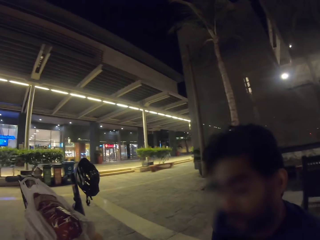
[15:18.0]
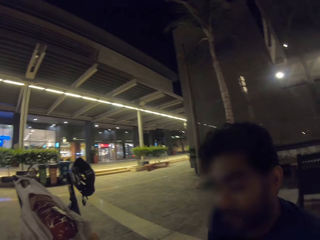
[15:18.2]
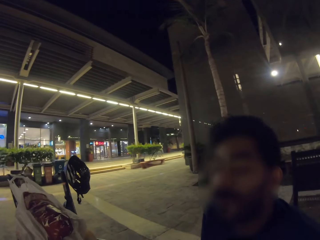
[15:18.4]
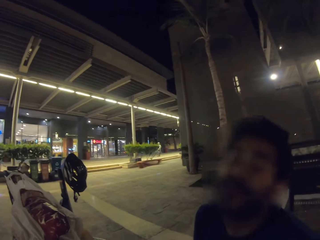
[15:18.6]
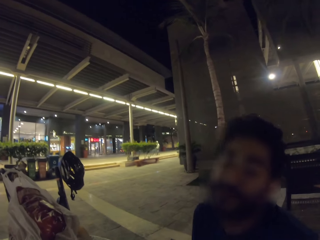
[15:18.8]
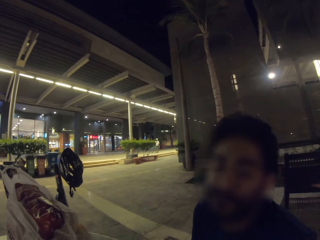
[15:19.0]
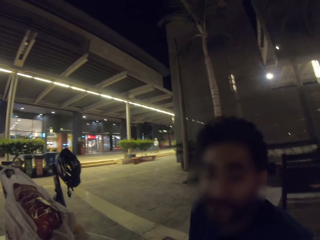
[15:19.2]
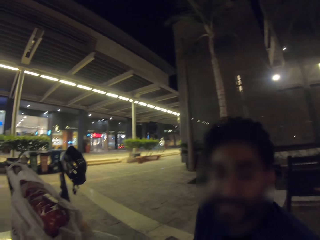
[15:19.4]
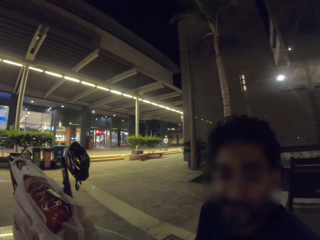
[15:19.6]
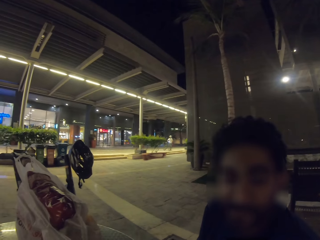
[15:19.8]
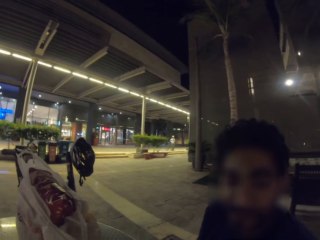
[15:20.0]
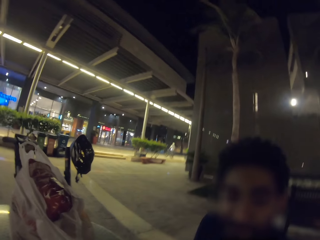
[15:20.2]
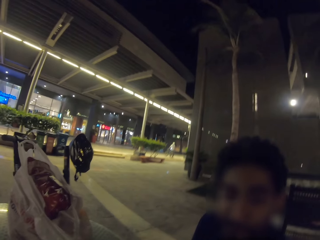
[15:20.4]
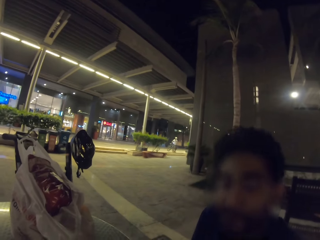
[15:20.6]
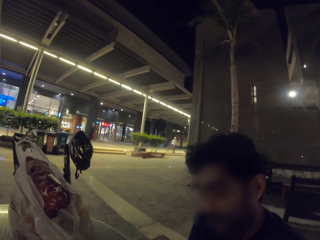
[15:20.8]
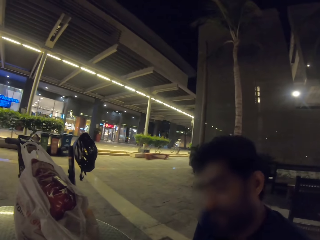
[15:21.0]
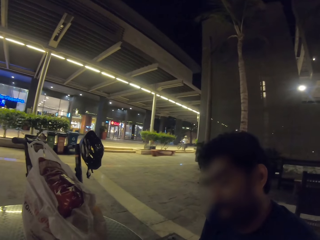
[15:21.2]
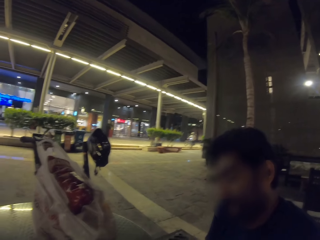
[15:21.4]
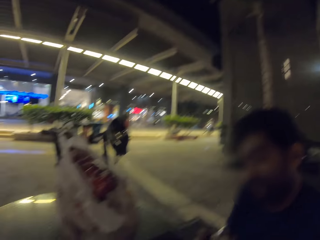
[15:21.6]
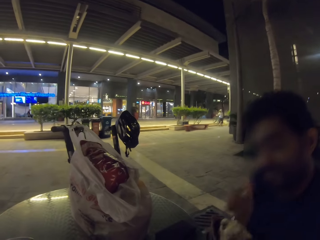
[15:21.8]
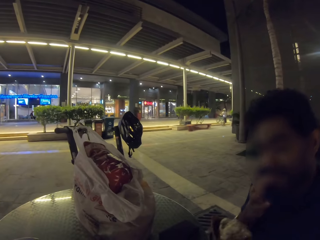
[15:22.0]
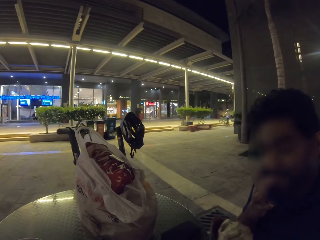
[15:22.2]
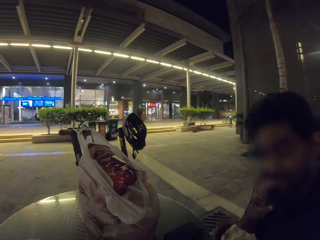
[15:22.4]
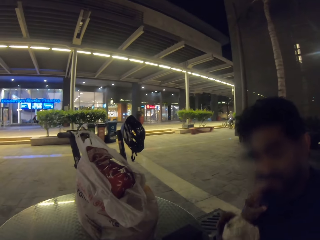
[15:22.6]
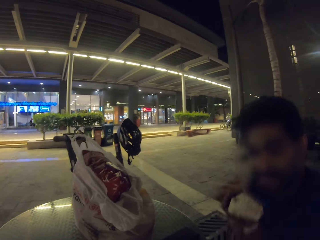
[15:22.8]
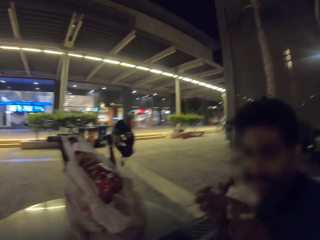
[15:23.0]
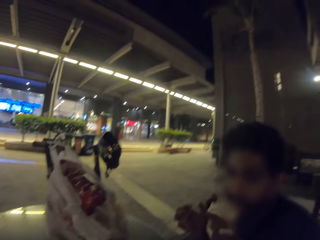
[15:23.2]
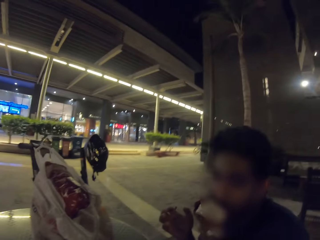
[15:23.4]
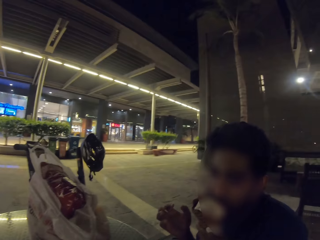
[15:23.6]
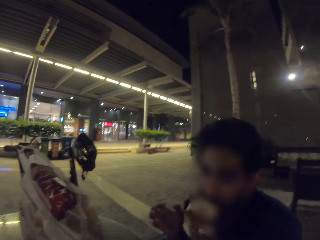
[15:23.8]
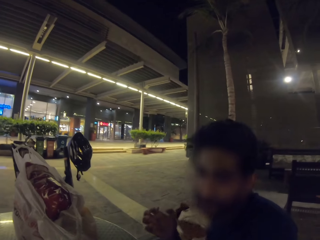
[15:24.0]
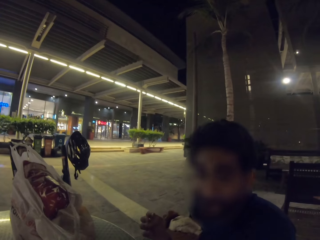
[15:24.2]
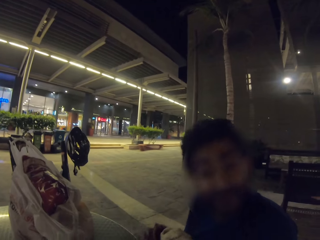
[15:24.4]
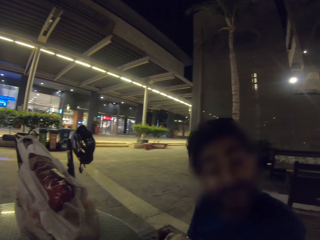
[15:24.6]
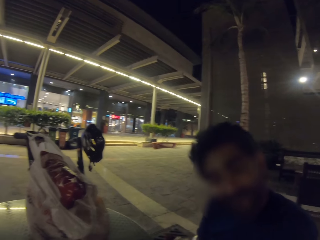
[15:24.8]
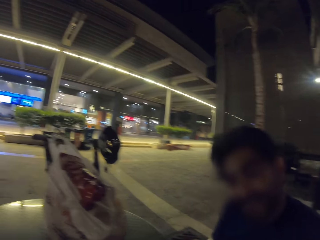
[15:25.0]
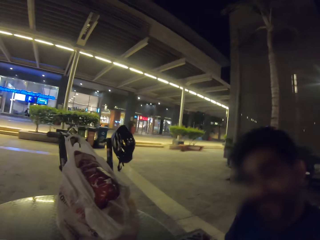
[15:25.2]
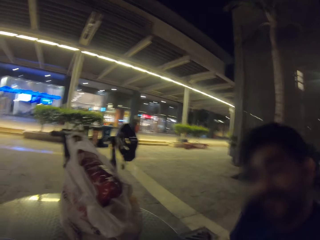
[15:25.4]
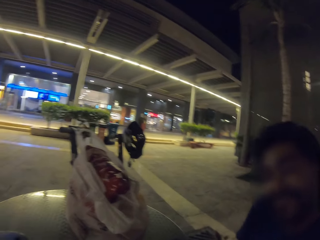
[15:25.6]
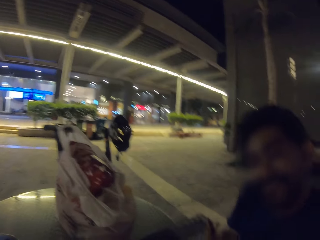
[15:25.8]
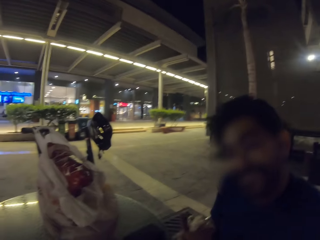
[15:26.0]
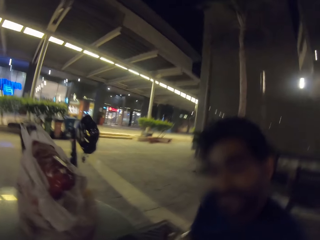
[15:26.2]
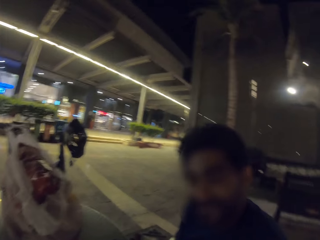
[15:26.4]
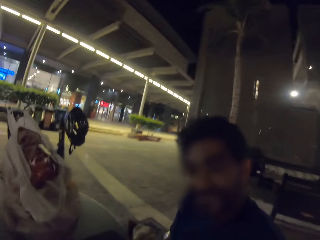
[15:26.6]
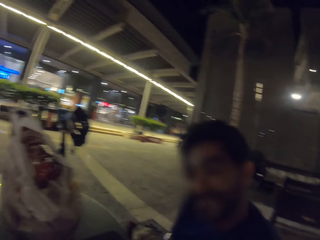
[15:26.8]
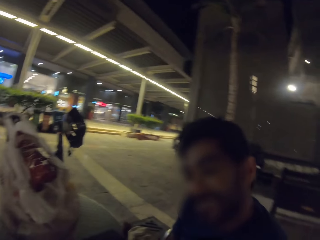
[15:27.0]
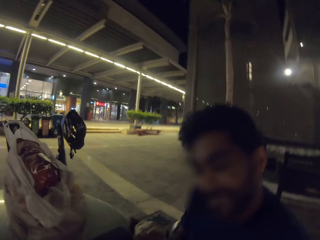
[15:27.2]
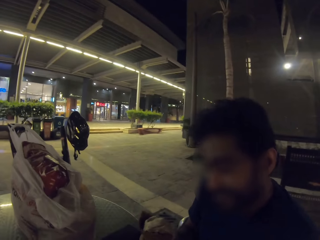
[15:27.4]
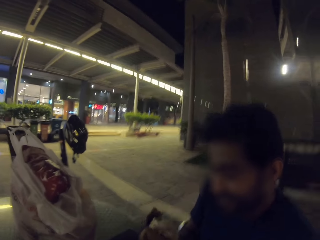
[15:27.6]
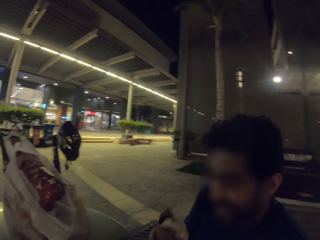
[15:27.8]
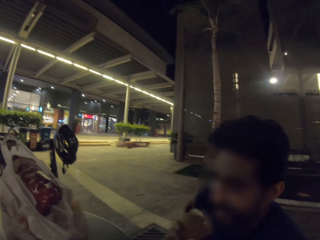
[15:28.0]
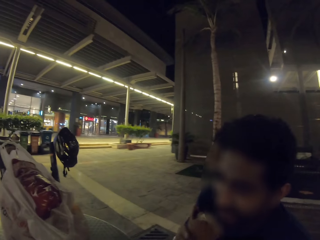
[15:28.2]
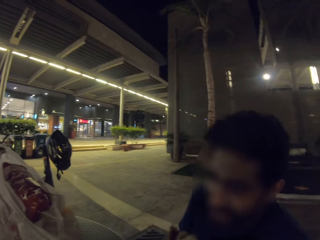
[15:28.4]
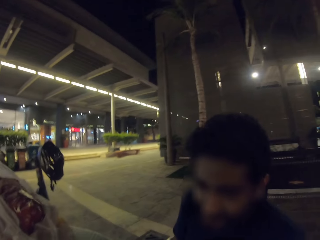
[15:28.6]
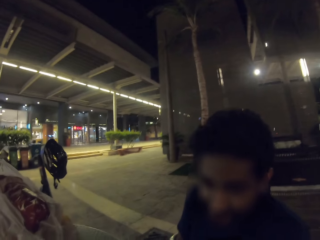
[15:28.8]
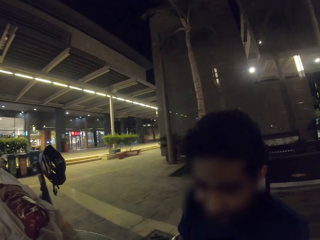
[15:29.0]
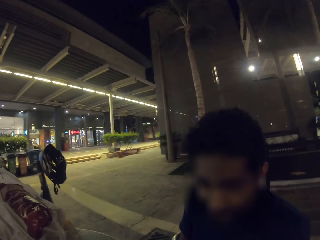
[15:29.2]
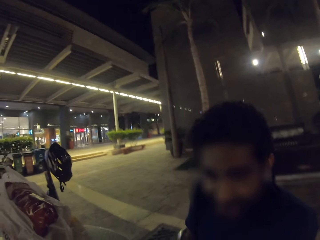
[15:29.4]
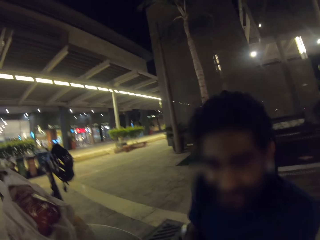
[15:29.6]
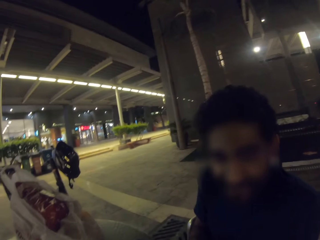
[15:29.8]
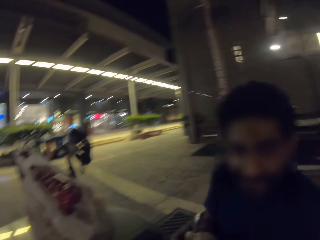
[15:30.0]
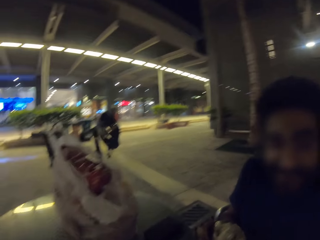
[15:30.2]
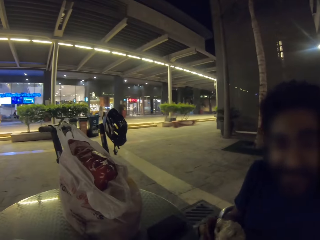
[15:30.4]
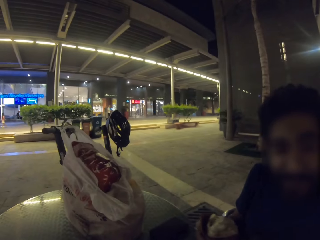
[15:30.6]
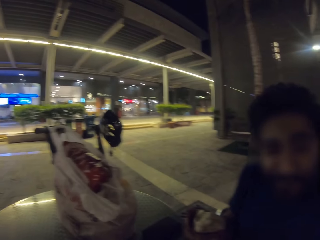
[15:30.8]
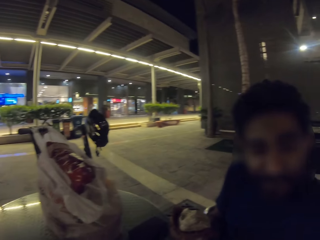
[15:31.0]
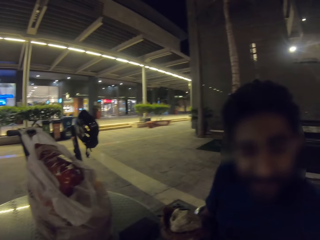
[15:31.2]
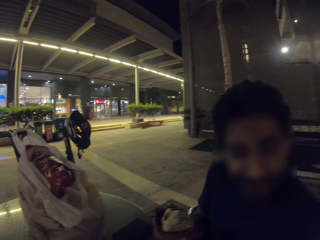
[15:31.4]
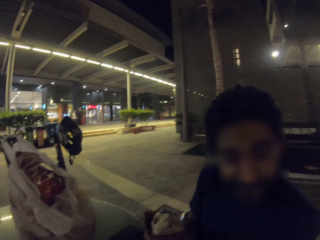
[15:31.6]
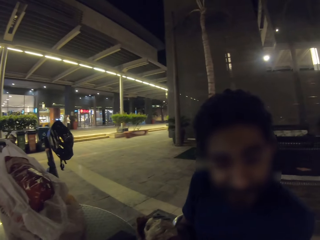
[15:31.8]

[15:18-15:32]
A man nods his head. The camera wearer looks at the man. The man licks his fingers. The camera wearer licks ice cream. The man eats the ice cream. The man converses to the camera wearer. The camera wearer looks around. The man eats the ice cream.

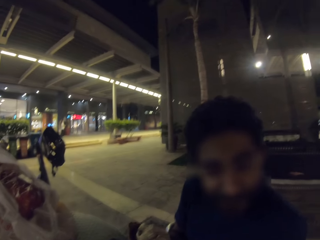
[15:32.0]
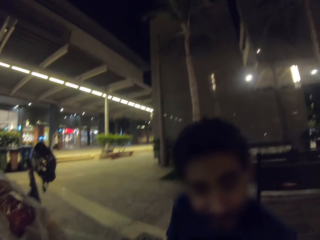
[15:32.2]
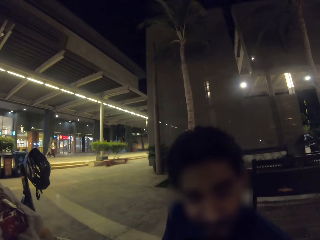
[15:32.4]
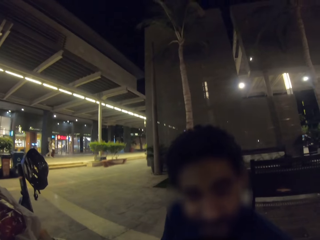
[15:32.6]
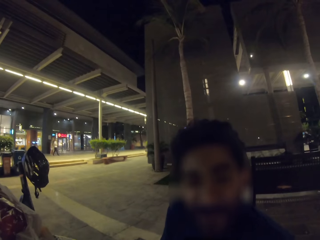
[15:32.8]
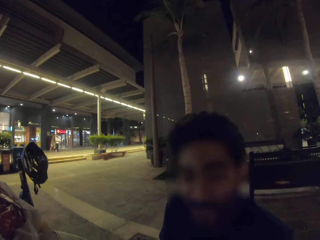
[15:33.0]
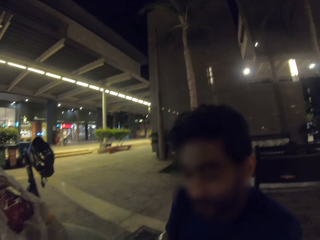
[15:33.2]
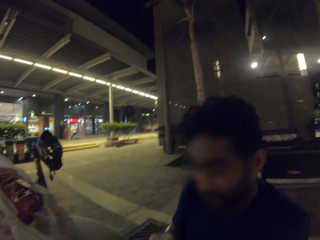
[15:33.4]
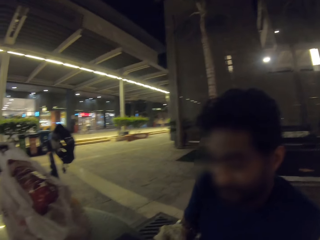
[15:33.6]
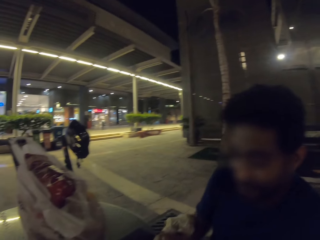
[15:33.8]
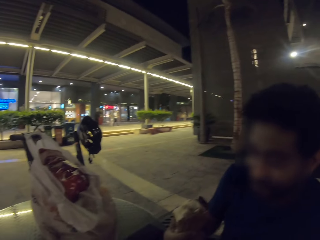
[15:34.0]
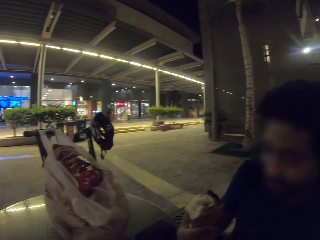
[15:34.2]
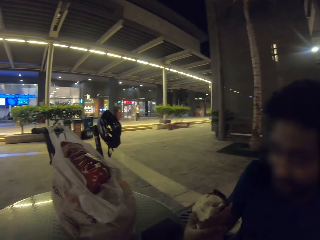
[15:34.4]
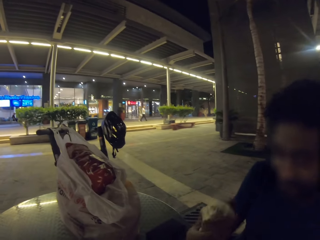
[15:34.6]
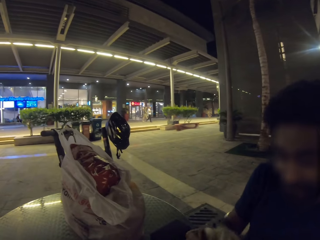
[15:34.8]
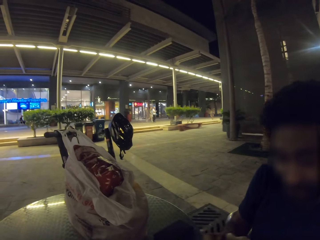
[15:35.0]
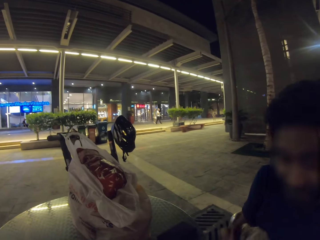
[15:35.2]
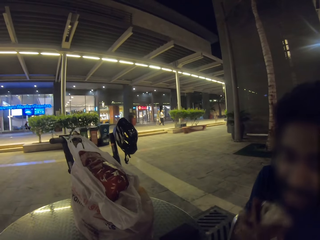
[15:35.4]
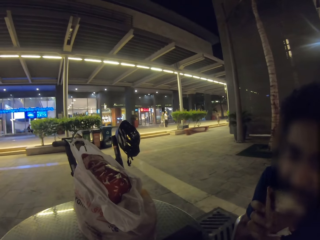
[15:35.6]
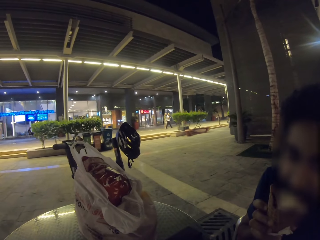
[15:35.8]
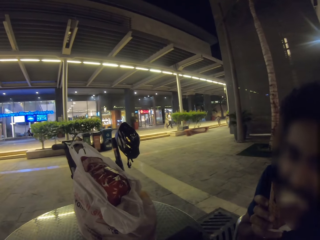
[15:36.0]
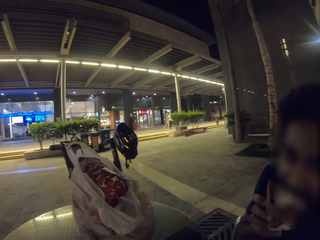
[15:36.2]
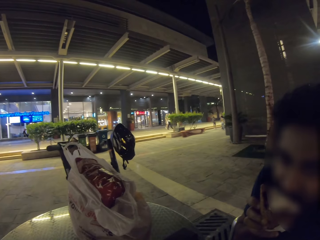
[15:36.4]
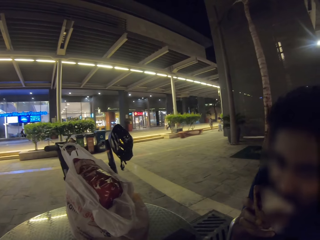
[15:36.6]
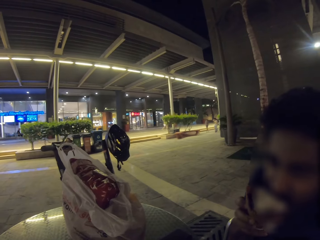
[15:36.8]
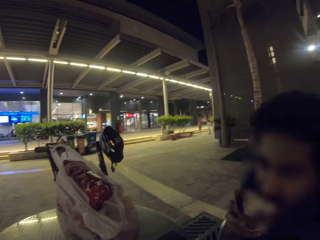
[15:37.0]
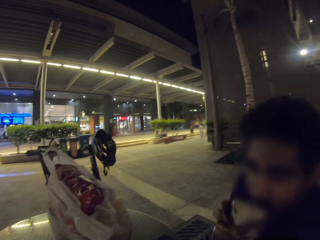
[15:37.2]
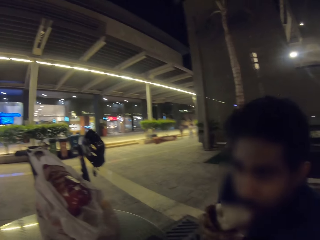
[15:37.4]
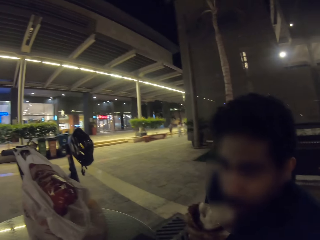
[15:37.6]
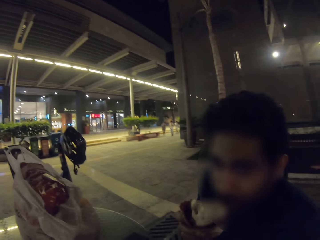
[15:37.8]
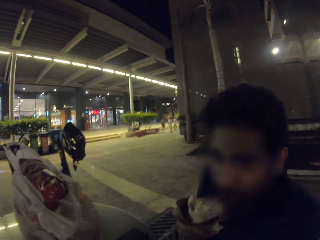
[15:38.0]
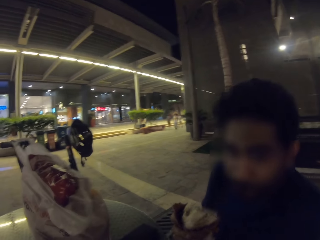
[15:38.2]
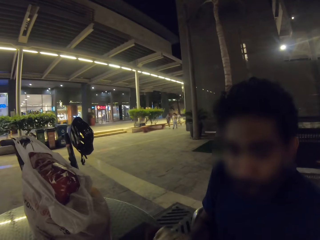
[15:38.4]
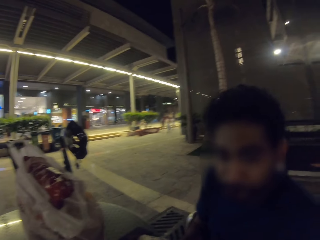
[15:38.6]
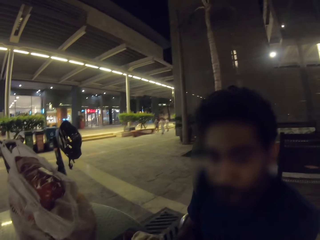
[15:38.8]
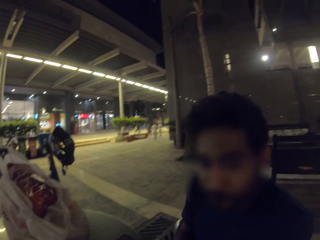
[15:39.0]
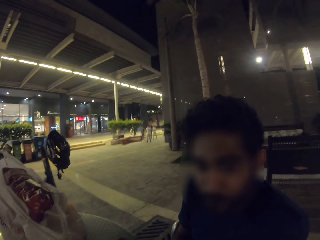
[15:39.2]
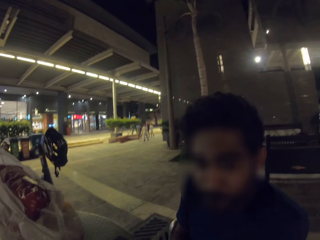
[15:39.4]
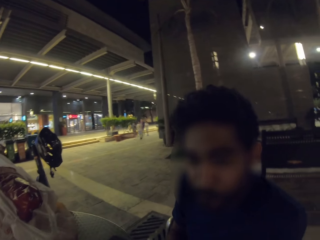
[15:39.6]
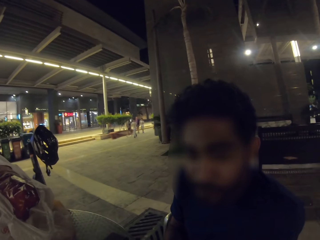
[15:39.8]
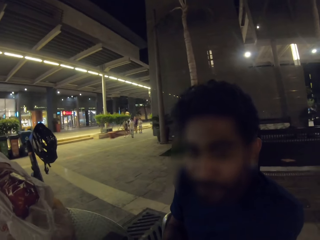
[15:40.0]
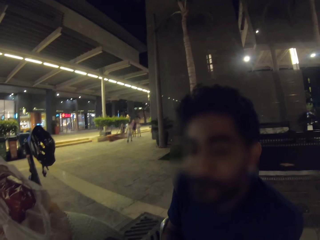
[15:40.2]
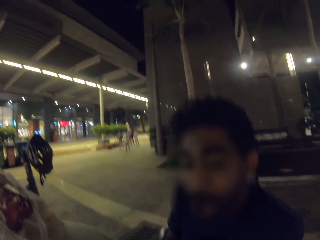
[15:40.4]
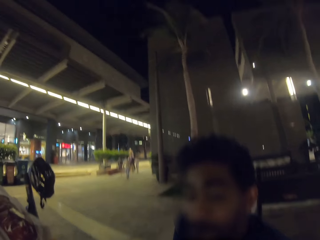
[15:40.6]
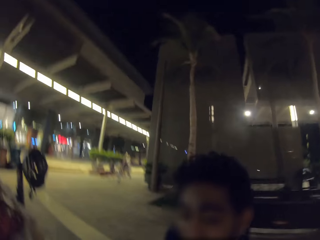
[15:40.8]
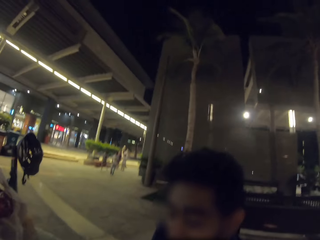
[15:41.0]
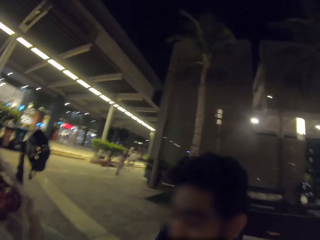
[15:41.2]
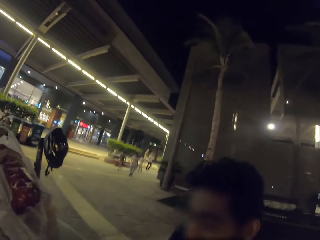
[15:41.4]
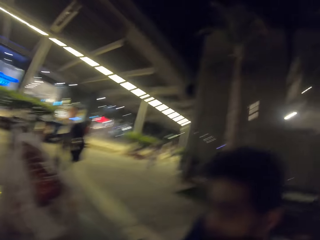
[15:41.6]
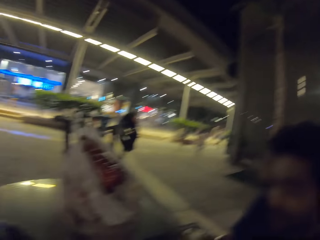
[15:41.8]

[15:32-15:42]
The camera wearer looks around. A man licks ice cream. The man converses to the camera wearer. The camera wearer looks around.
